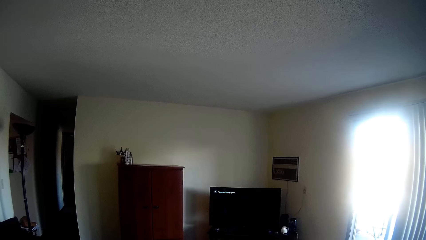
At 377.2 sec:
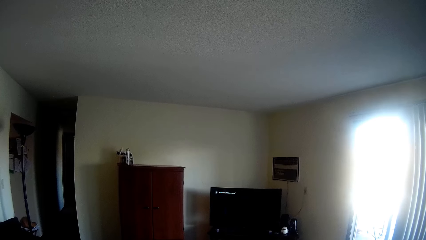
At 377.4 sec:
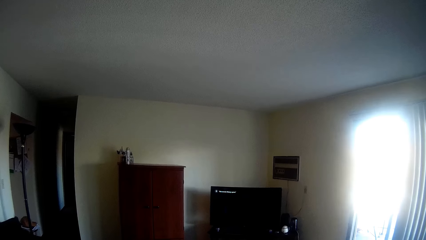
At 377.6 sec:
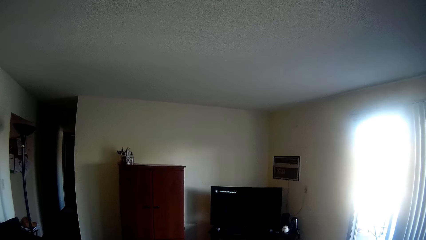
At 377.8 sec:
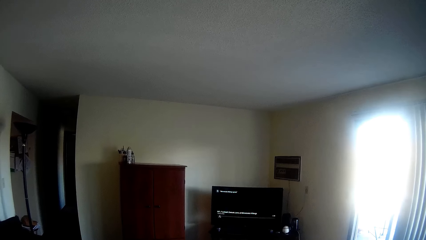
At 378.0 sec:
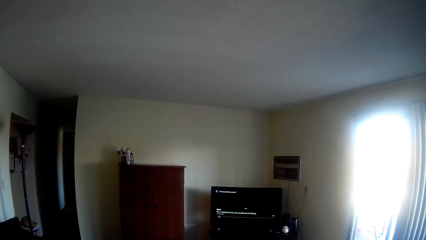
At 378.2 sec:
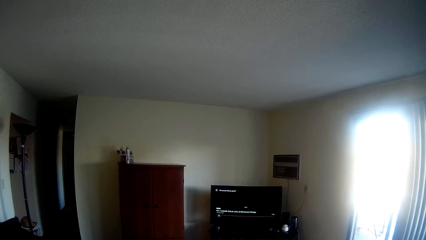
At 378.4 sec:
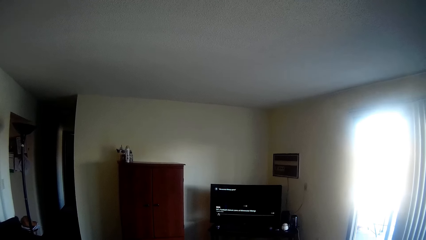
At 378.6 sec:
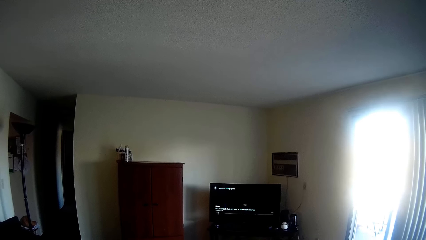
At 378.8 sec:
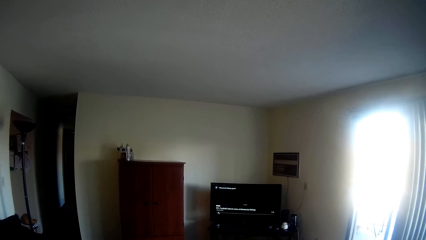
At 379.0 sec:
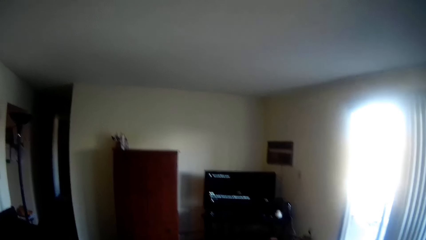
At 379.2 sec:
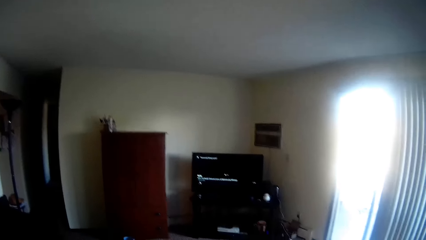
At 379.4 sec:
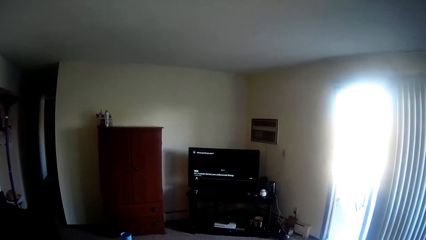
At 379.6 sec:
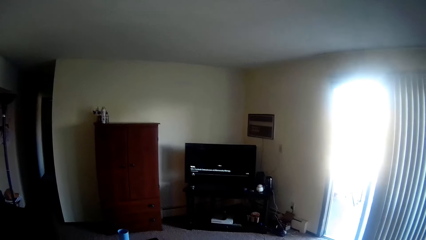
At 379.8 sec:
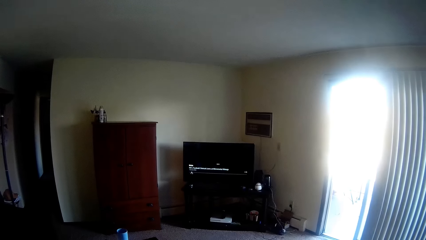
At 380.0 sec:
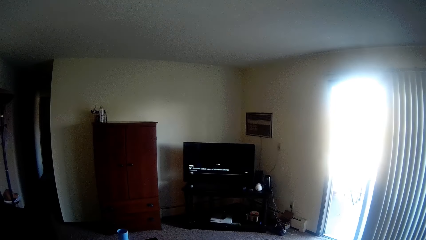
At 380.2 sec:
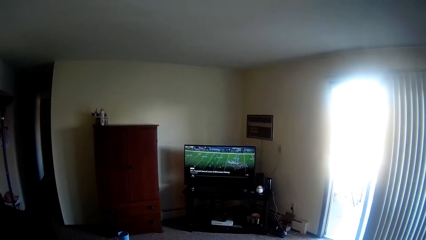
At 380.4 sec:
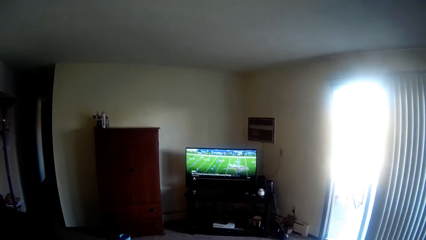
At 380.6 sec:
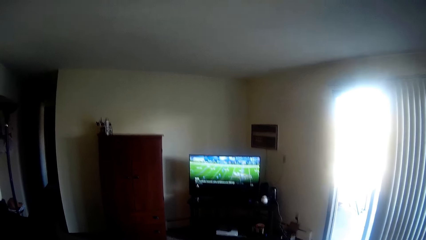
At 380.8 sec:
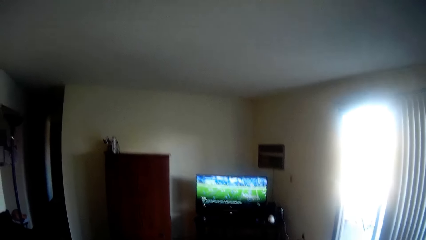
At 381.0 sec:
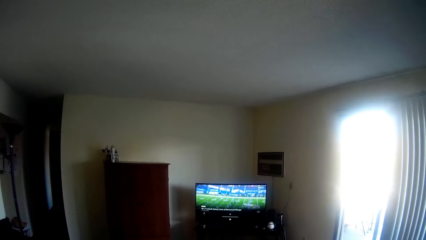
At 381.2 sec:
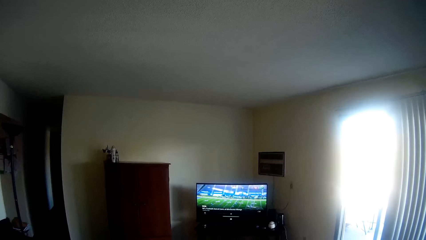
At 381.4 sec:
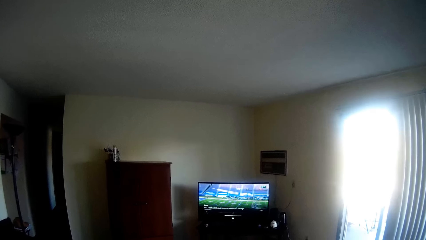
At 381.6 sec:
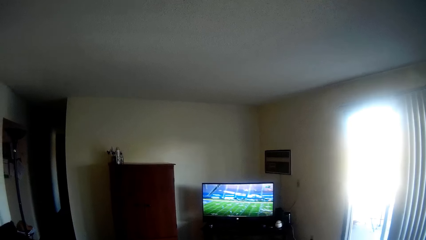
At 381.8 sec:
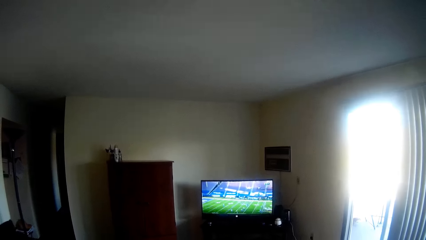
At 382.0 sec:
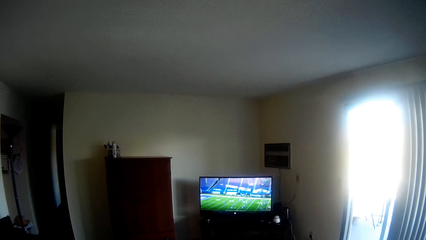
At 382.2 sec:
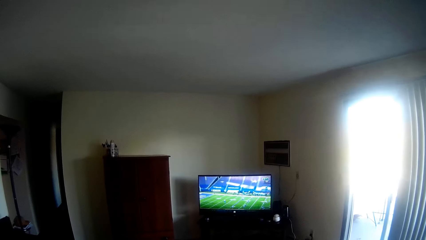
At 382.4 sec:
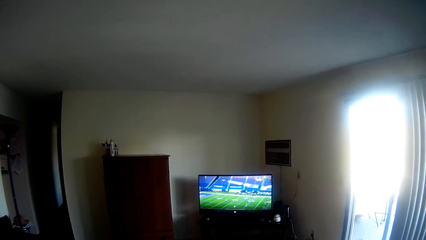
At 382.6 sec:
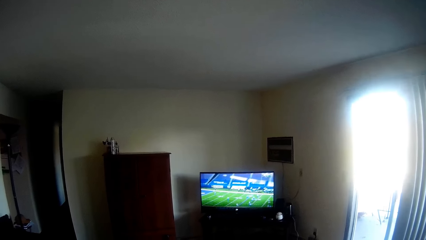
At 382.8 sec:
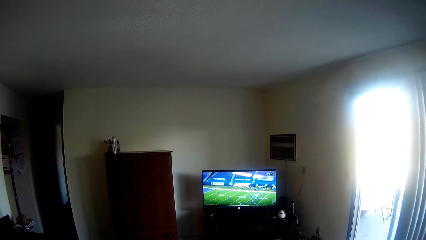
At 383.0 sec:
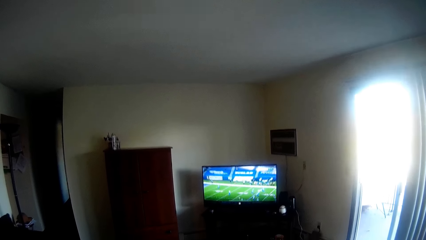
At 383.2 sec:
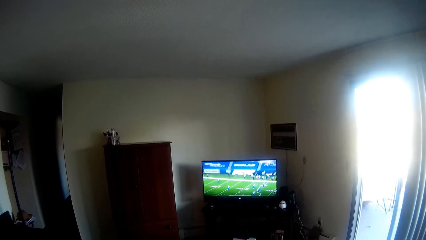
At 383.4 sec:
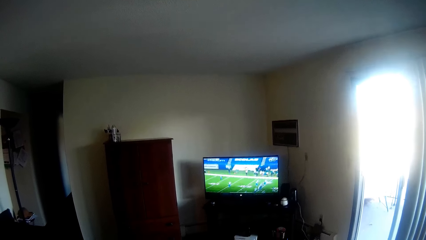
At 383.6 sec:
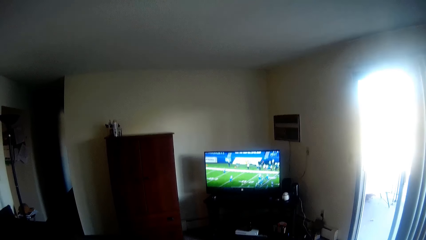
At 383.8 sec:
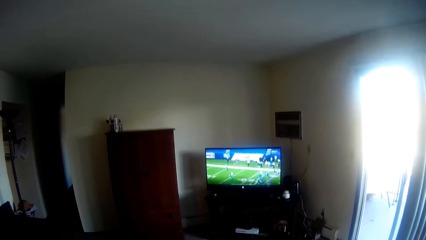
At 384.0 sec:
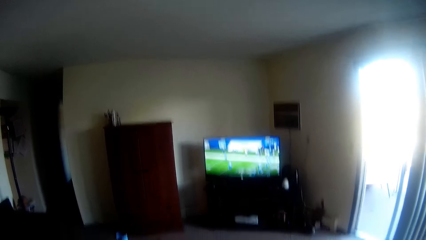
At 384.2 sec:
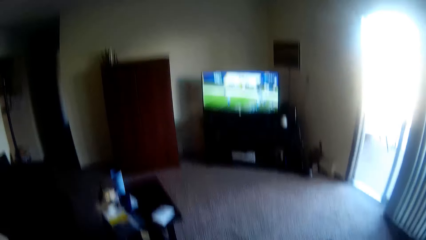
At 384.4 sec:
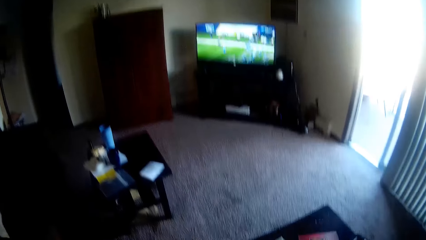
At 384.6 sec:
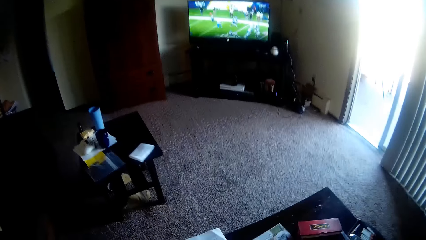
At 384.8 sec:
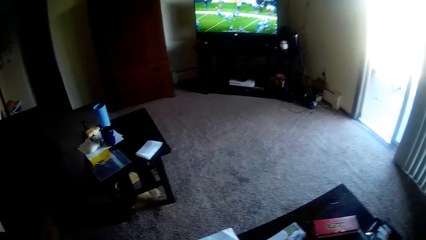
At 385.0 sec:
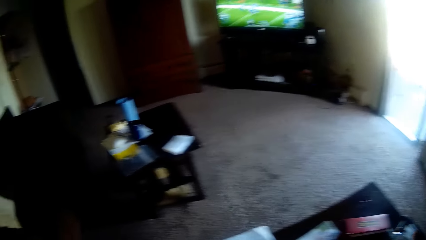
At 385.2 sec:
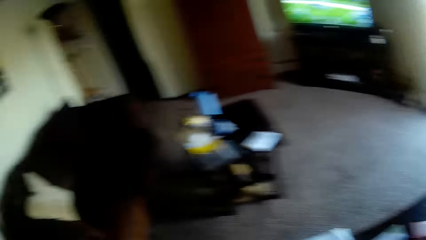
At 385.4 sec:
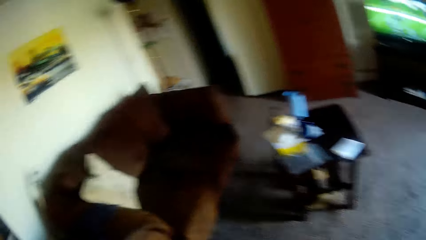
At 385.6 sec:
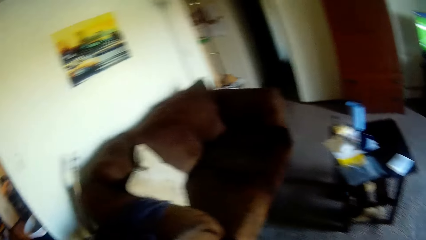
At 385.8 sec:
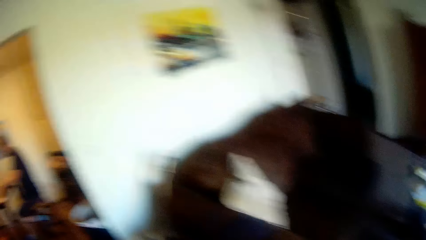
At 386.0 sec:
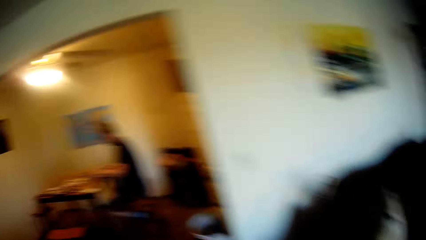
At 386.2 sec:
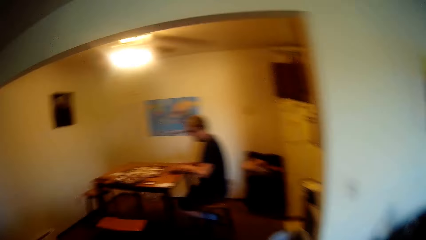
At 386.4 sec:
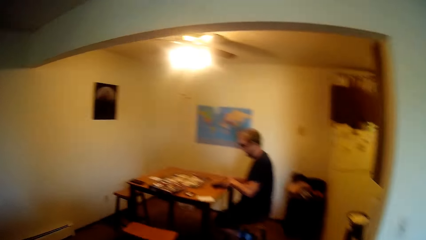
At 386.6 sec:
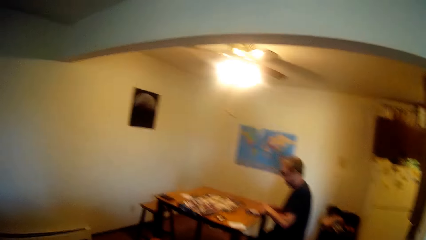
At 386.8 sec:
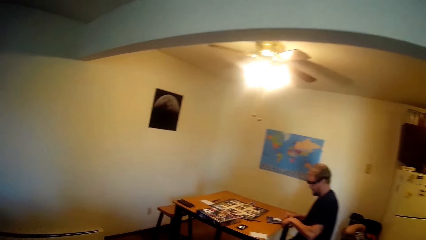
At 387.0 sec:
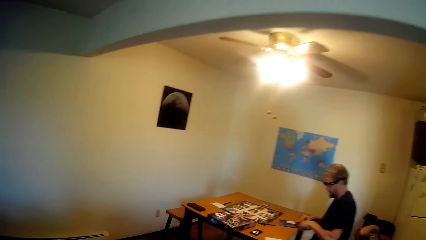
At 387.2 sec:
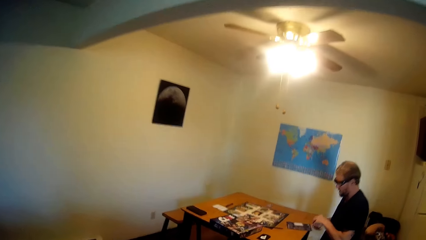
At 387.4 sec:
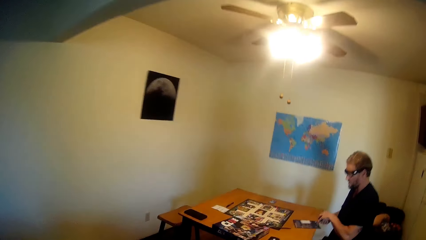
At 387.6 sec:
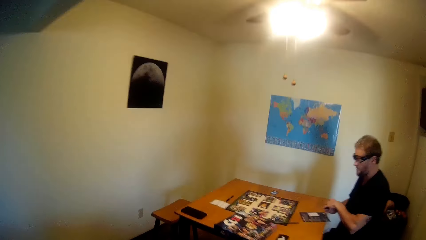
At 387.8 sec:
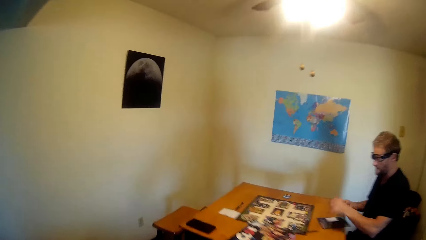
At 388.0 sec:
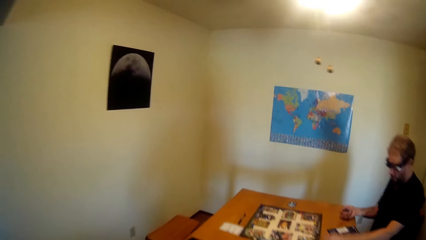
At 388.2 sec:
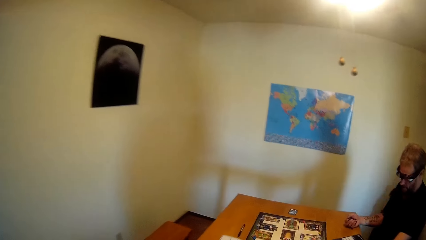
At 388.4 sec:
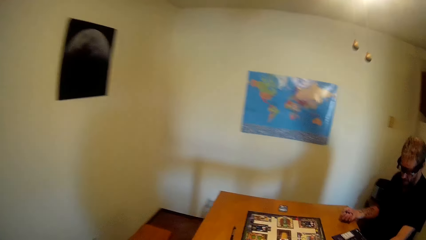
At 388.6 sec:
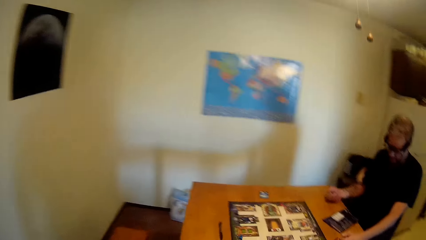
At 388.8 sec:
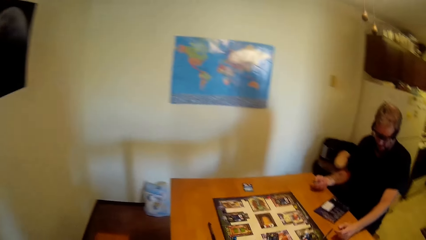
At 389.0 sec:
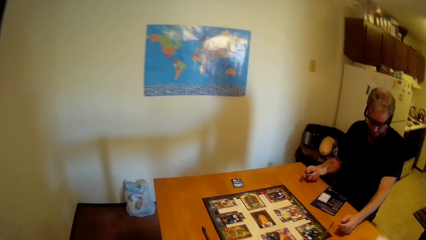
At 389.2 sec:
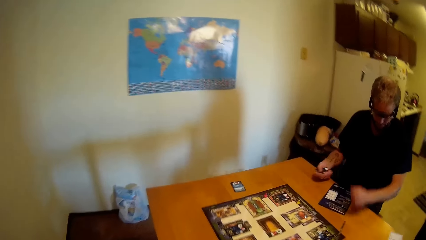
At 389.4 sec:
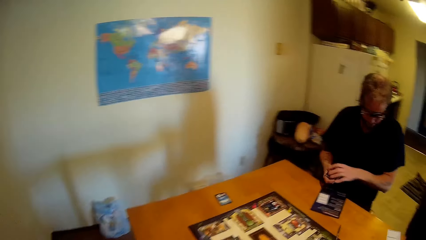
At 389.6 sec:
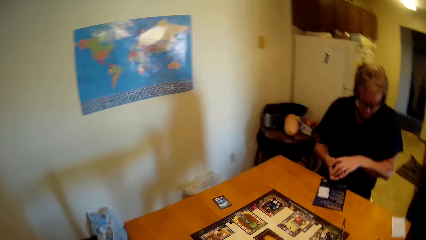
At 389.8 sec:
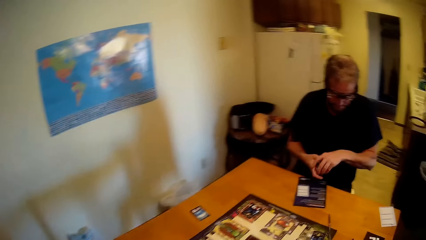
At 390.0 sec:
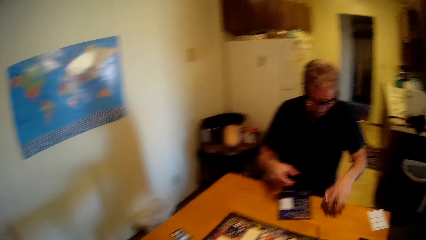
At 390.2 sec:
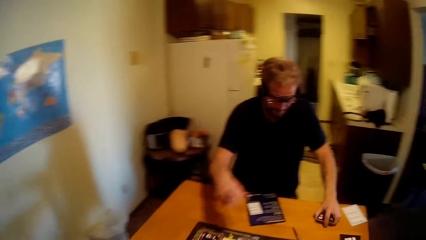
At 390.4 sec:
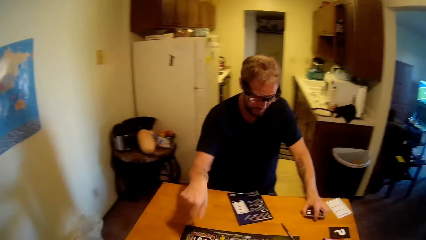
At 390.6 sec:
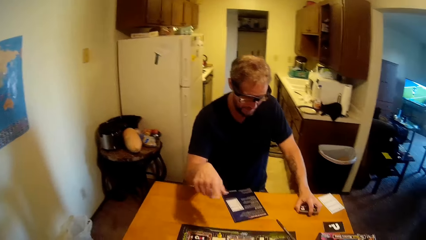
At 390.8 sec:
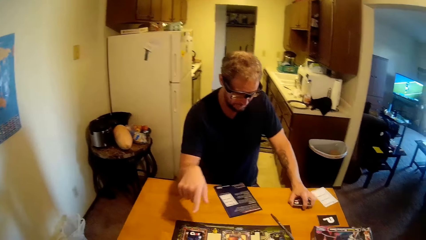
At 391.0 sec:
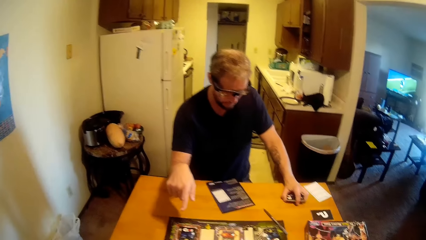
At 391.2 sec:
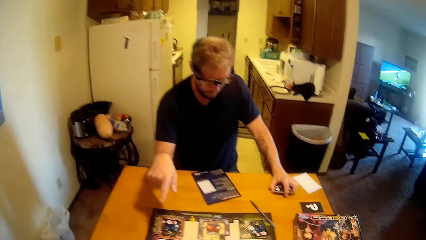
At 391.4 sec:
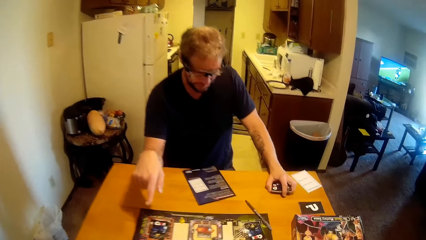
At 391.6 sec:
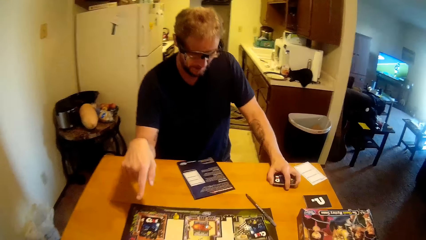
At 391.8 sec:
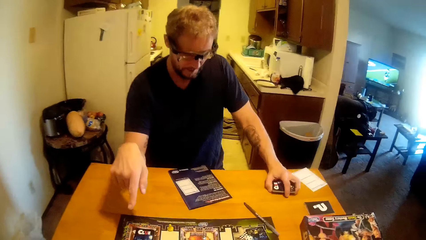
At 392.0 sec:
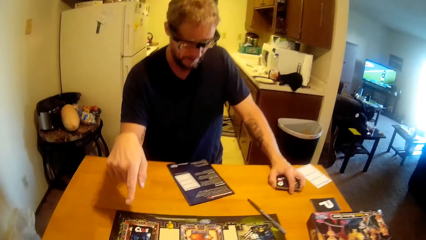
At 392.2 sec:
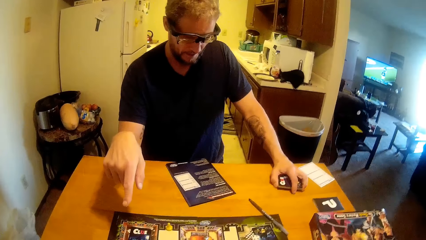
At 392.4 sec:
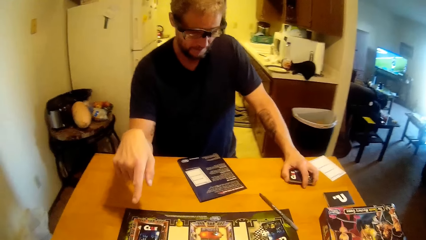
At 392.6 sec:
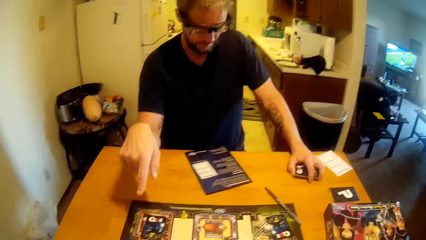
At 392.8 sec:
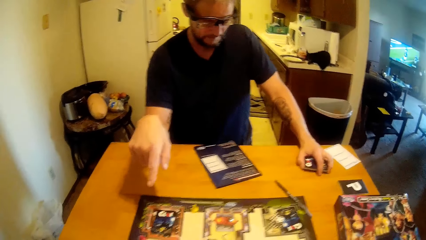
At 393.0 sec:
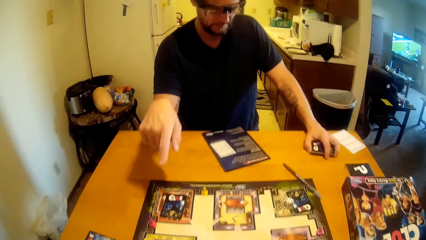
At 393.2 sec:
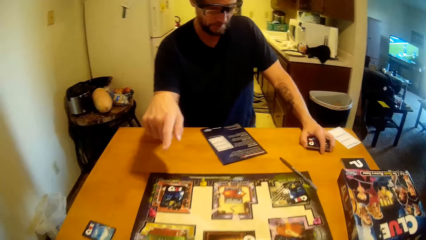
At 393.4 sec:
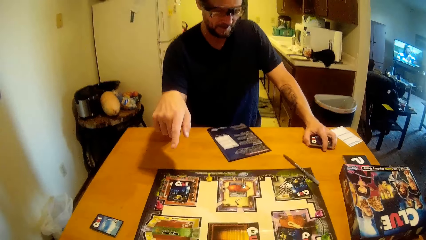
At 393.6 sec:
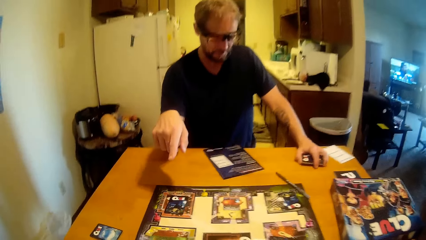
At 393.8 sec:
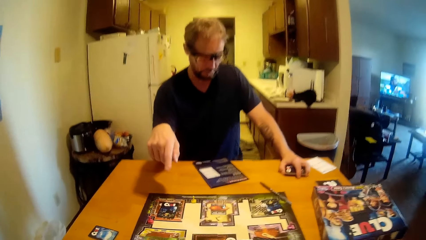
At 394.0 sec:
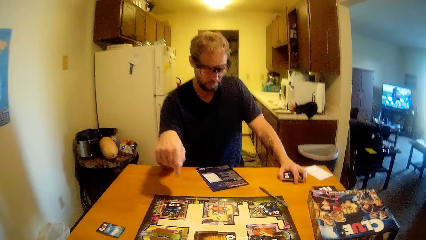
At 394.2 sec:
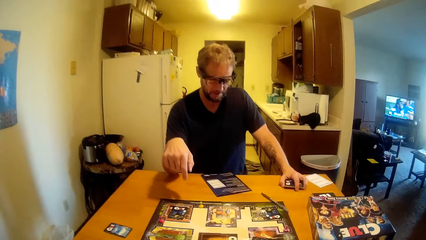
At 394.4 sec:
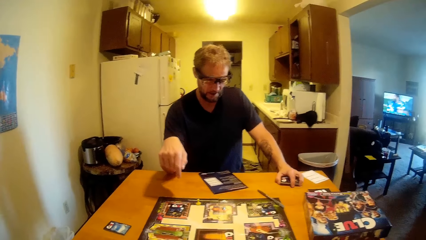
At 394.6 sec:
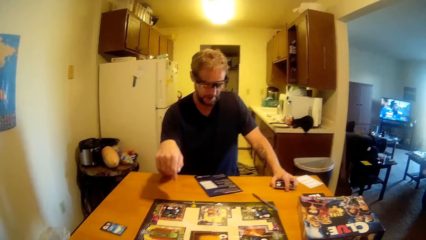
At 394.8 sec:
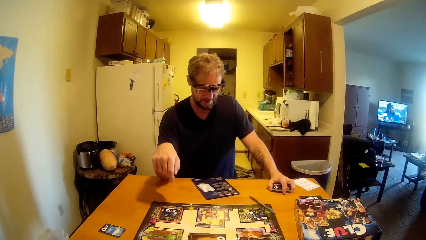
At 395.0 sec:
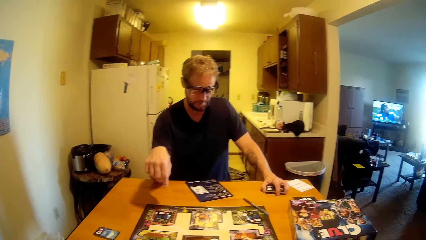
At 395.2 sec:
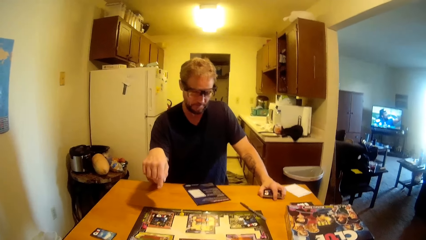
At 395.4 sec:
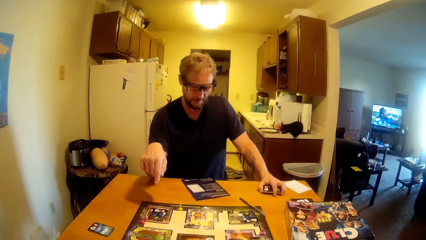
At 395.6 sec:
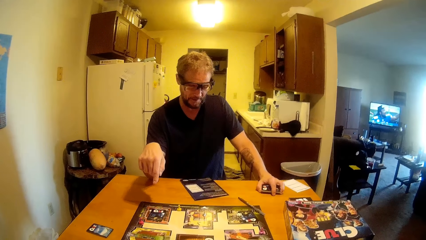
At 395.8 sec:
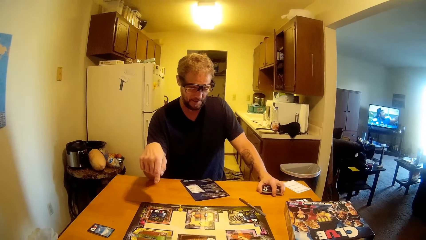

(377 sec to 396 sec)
The camera wearer walks back to the dining table. A man talks to the camera wearer. The man moves his hand. The camera wearer sits.
